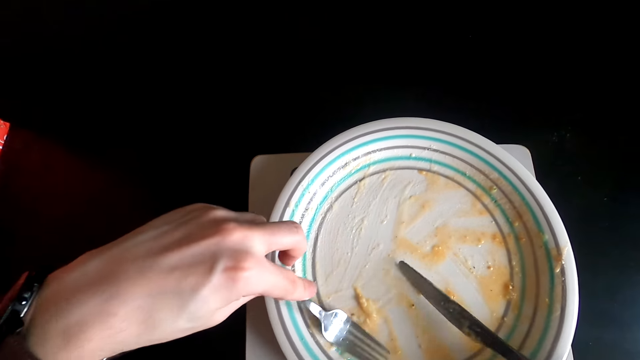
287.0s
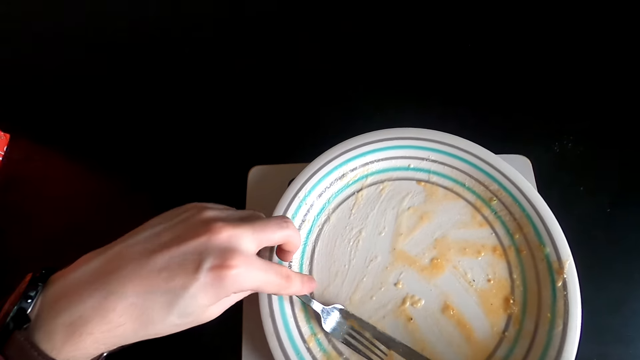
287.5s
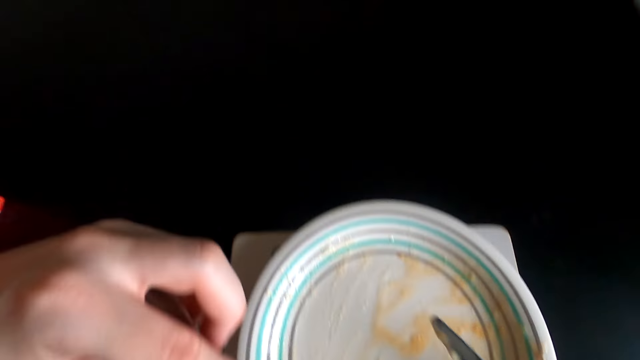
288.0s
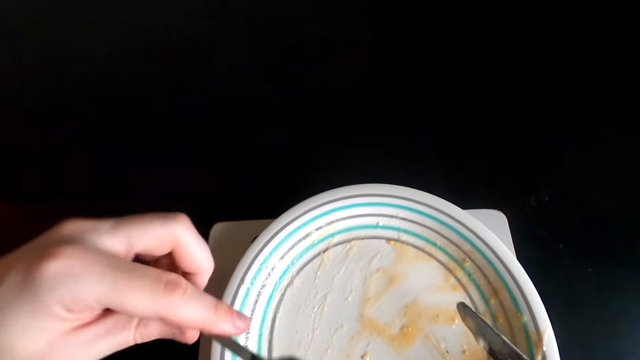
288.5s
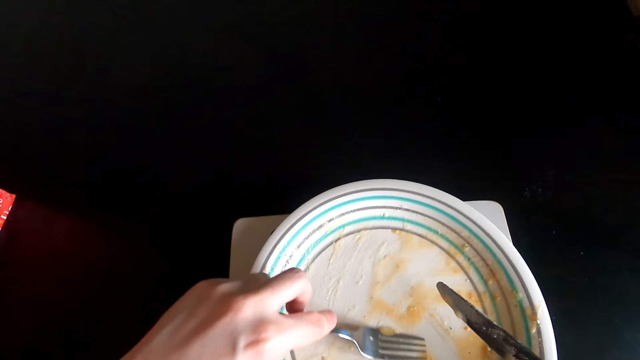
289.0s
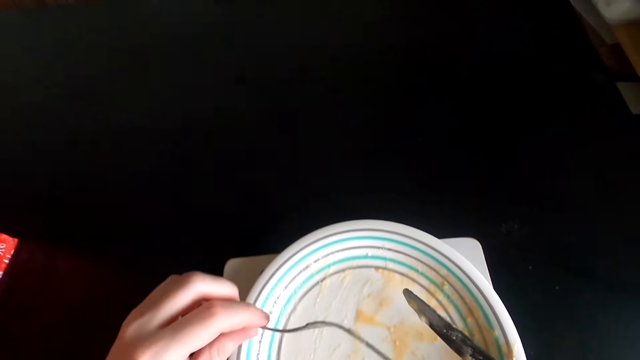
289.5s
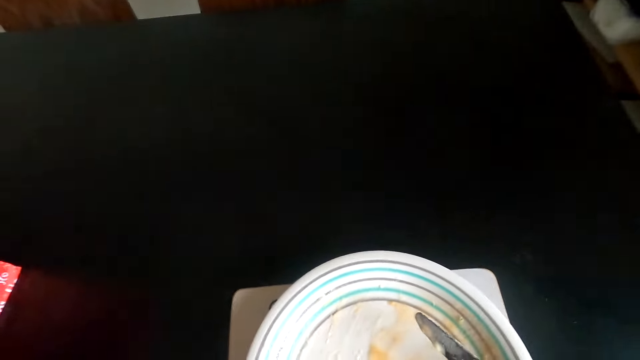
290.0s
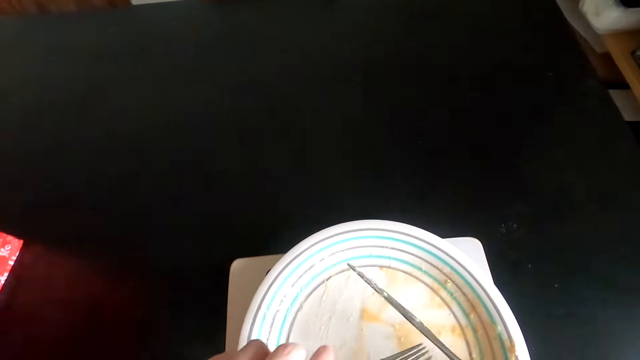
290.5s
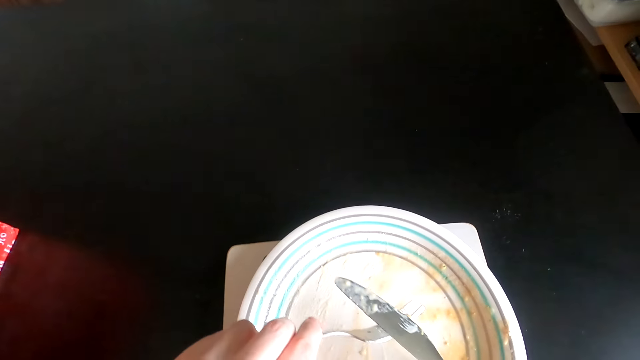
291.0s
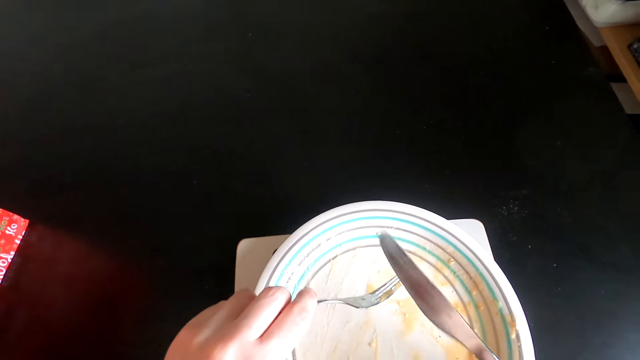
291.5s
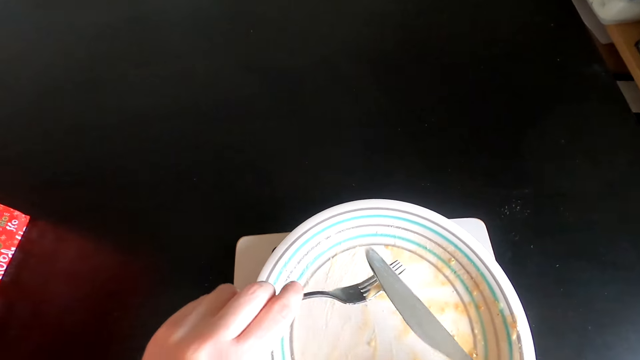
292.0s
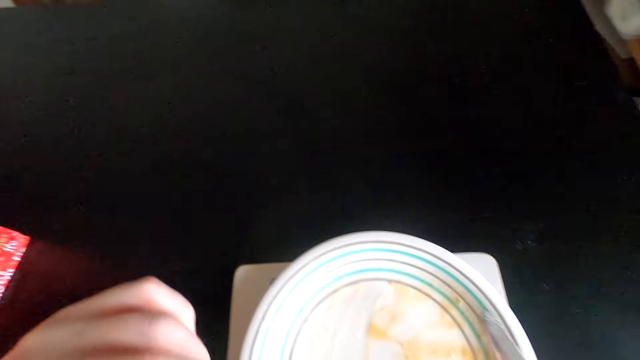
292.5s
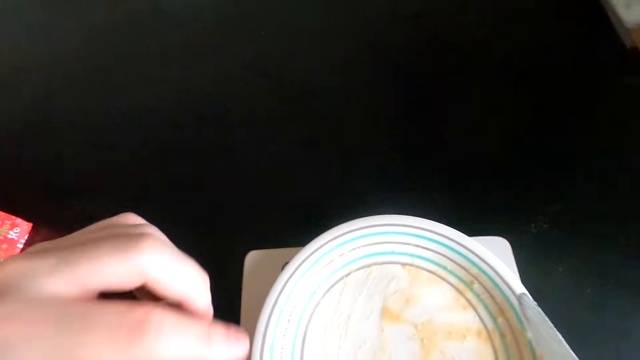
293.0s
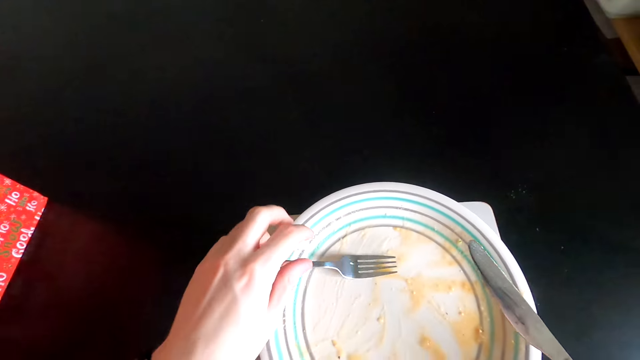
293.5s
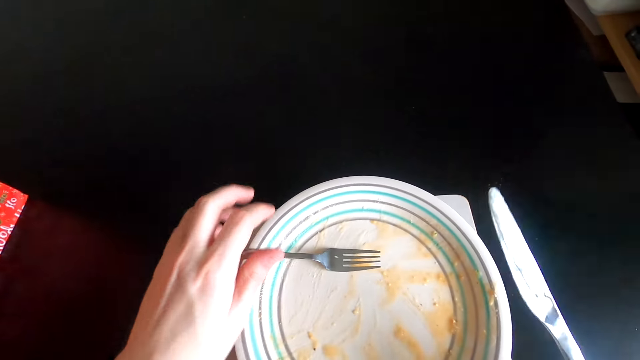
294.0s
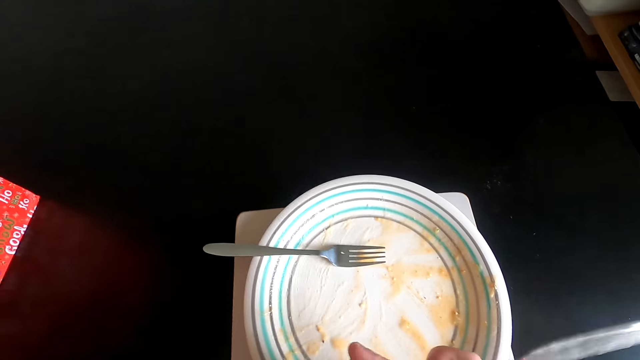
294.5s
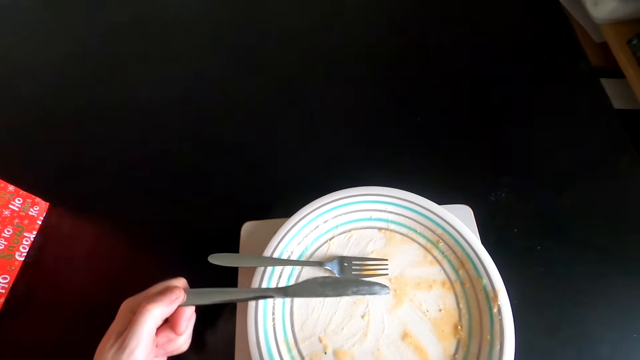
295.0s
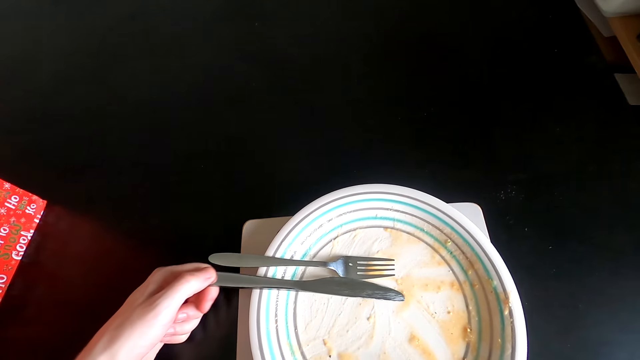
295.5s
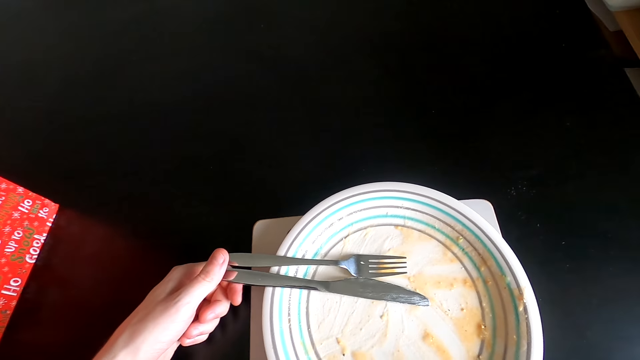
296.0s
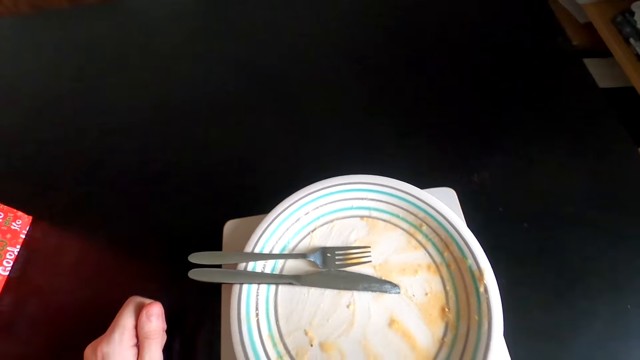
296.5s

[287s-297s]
The camera wearer scoops food in the bowl or plate. They eat food with a fork. They wipe the dinner knife with the fork. They eat the food on the plate with the fork again. They place the fork on the plate. They place the dinner knife on the plate.
